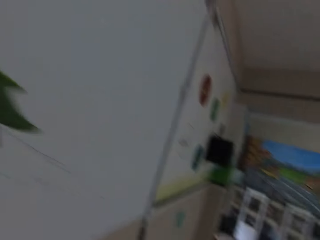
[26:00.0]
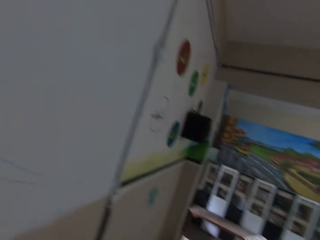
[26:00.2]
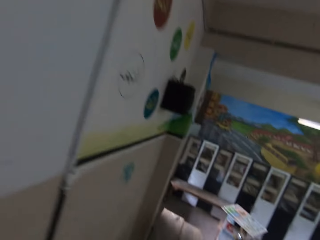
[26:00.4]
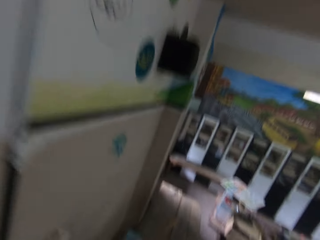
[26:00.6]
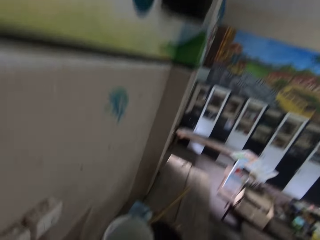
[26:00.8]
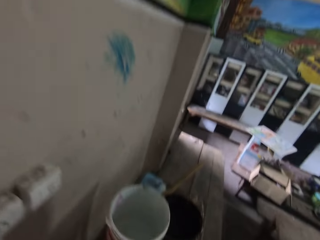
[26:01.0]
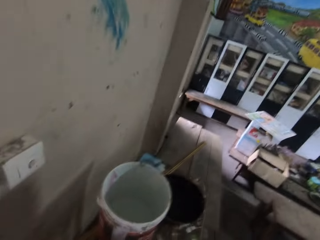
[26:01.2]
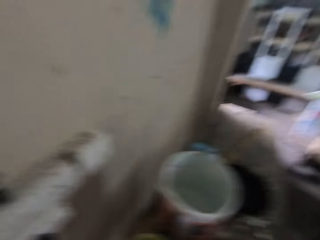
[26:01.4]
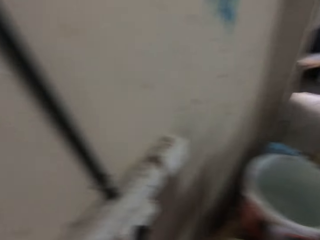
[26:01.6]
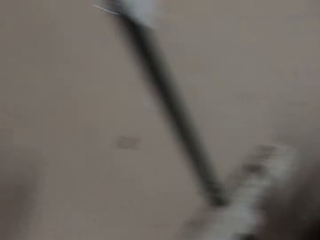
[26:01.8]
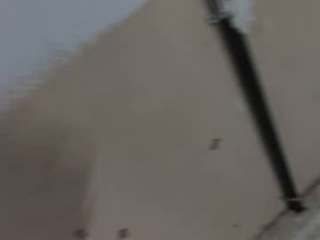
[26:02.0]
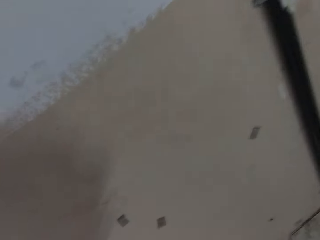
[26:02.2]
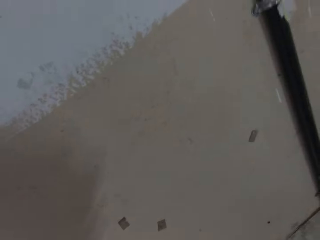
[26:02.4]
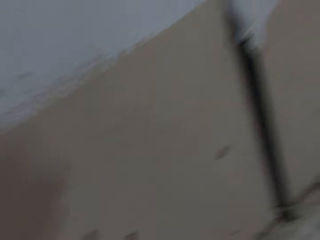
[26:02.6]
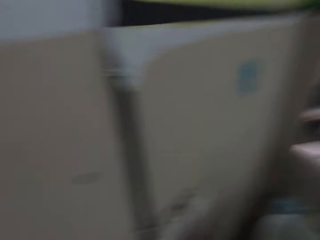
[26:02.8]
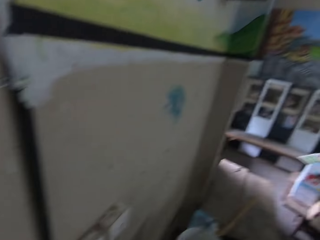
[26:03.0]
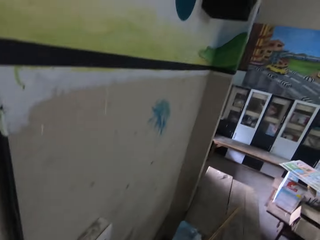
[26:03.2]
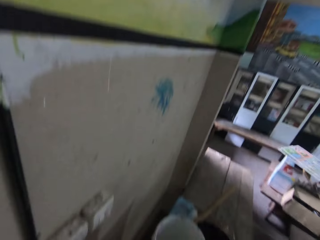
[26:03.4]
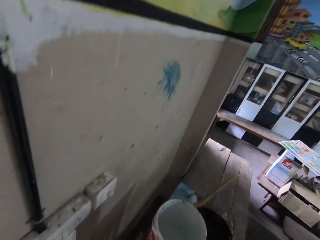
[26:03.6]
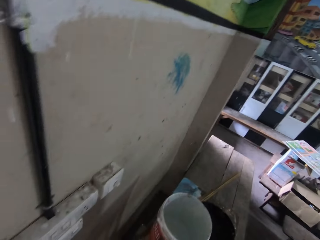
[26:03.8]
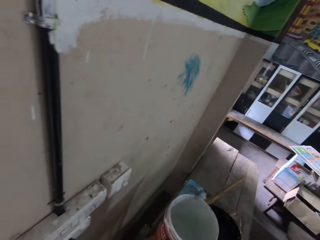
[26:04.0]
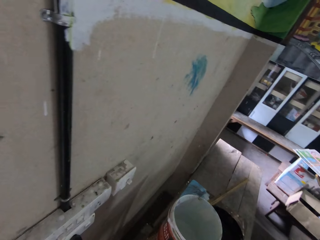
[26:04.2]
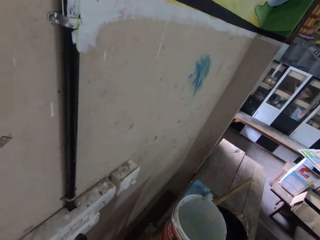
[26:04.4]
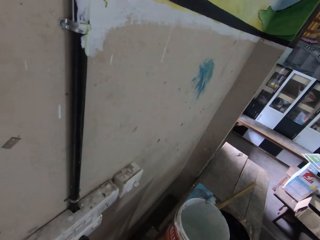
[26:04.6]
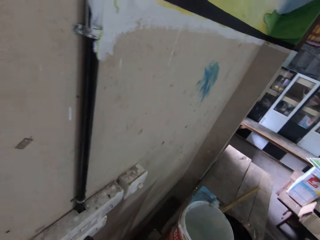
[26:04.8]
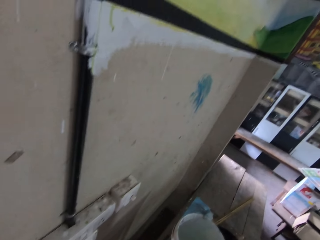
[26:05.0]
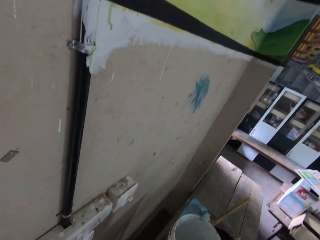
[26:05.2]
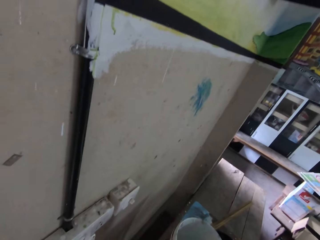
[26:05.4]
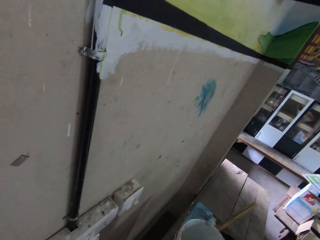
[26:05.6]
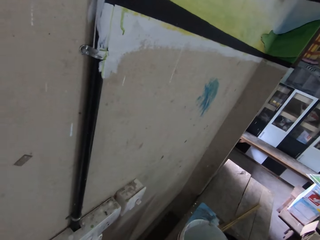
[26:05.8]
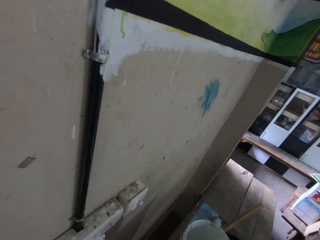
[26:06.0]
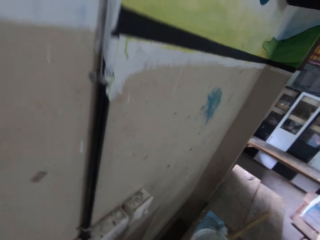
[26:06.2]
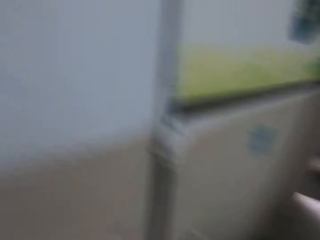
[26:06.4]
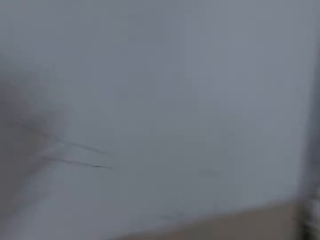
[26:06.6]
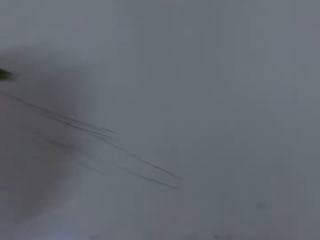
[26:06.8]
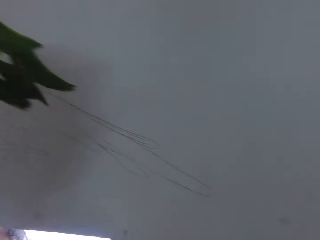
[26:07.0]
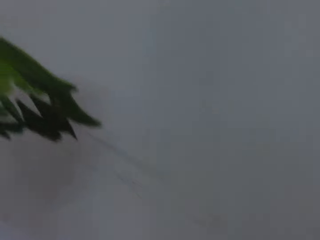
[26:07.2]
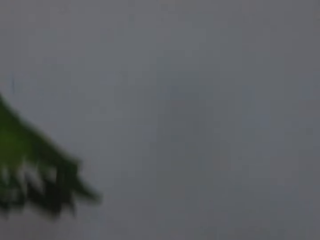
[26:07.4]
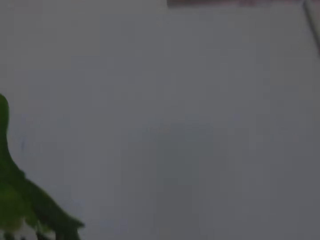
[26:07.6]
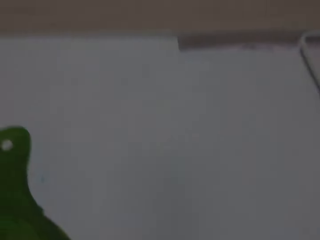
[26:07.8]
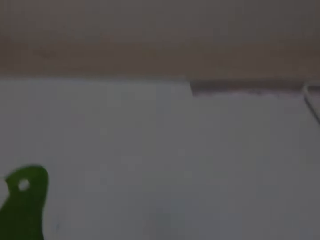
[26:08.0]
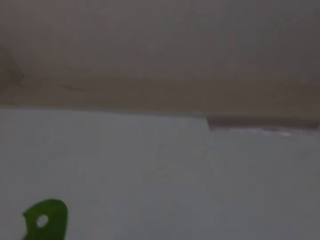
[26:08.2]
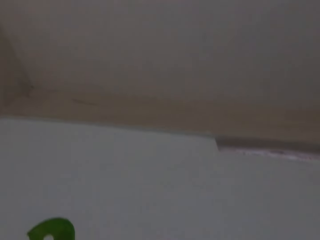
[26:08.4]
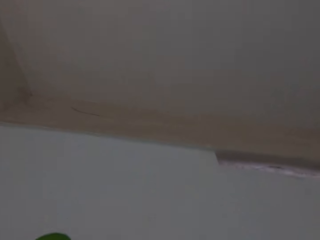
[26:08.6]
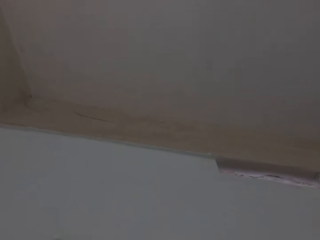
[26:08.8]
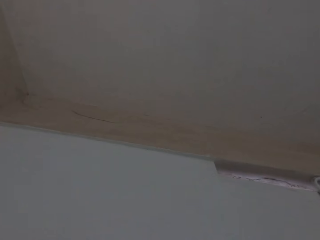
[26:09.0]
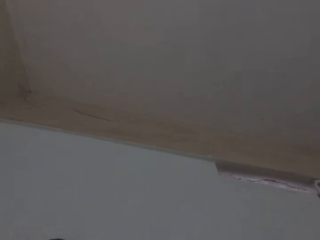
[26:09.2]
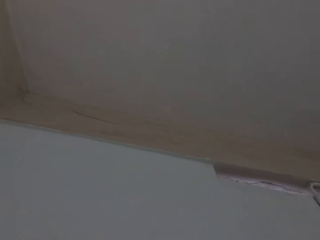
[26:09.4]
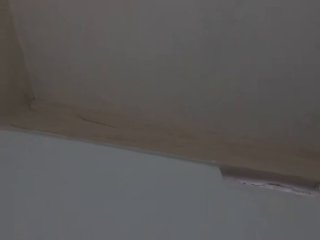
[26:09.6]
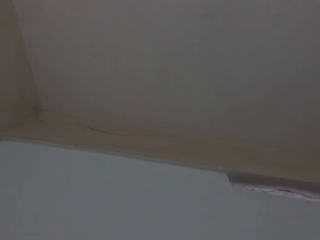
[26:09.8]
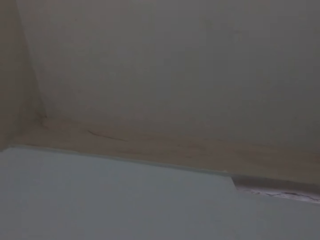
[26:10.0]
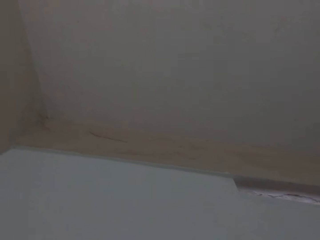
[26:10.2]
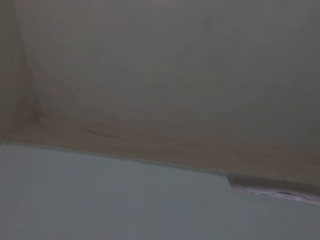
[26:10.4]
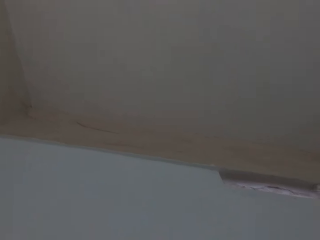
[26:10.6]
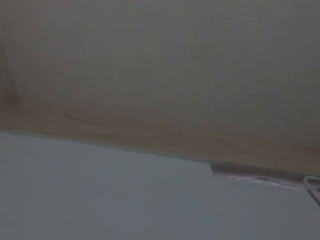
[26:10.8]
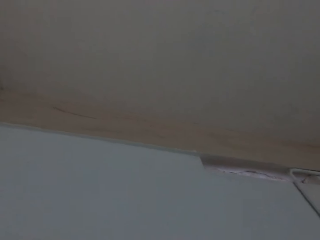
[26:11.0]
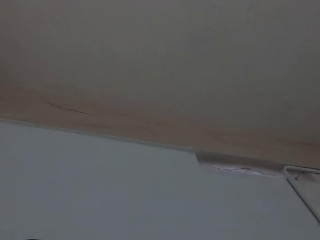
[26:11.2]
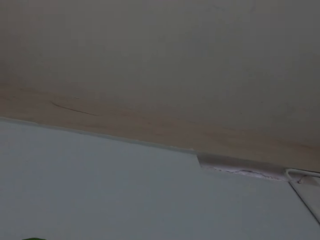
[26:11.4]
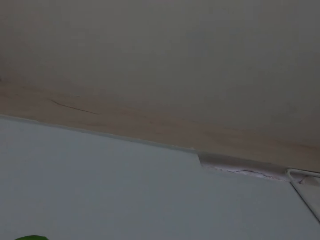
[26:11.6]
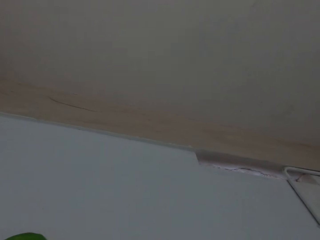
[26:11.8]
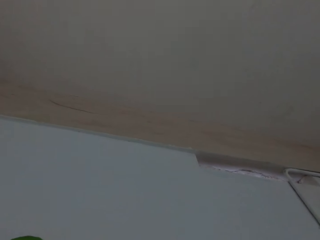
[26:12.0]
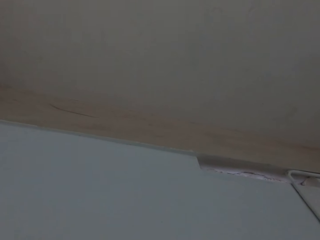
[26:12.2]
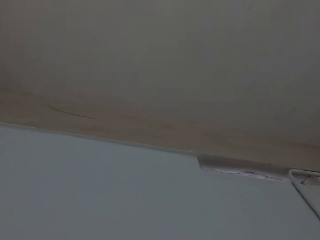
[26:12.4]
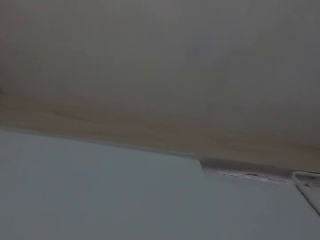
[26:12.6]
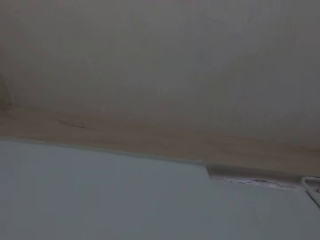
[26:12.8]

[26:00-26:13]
The camera wearer taps the water. They paint the art on the wall.

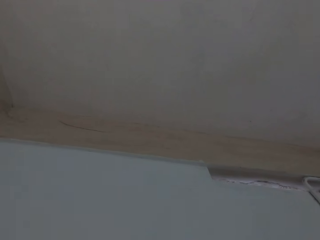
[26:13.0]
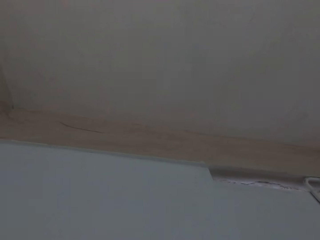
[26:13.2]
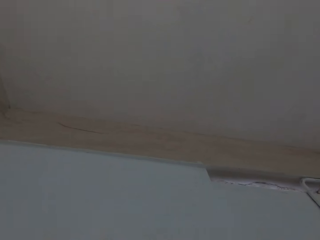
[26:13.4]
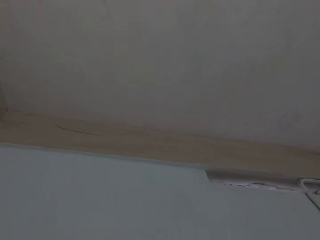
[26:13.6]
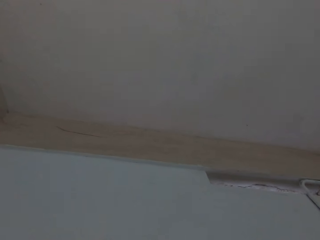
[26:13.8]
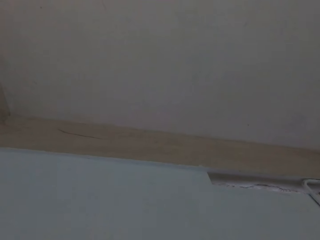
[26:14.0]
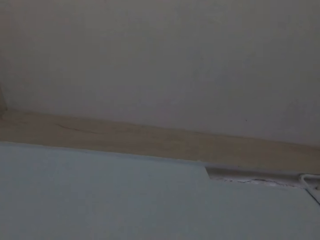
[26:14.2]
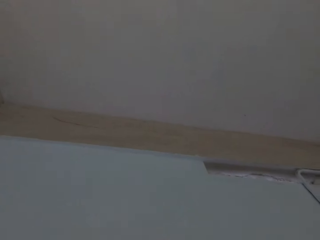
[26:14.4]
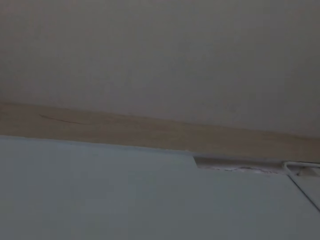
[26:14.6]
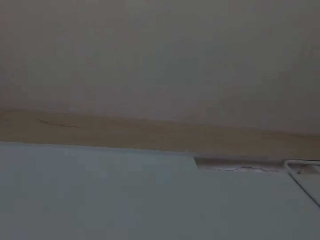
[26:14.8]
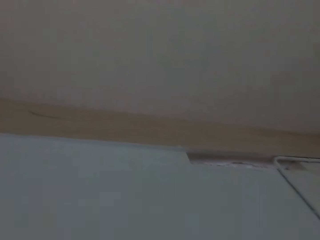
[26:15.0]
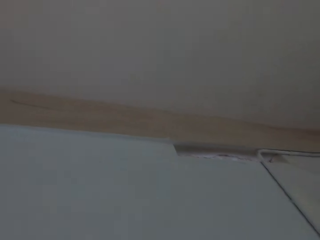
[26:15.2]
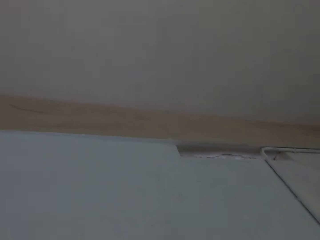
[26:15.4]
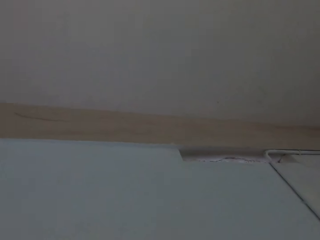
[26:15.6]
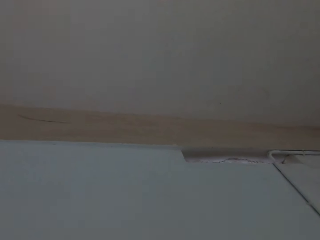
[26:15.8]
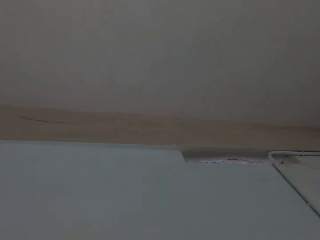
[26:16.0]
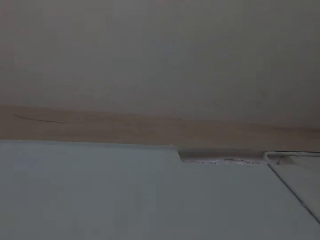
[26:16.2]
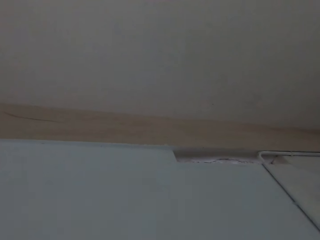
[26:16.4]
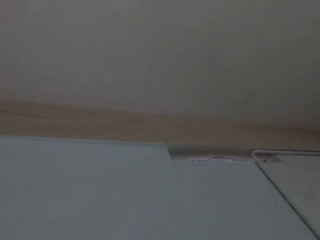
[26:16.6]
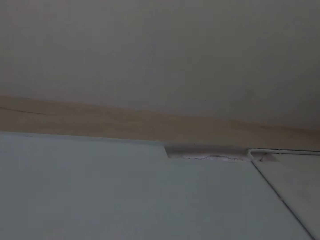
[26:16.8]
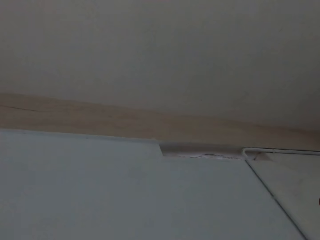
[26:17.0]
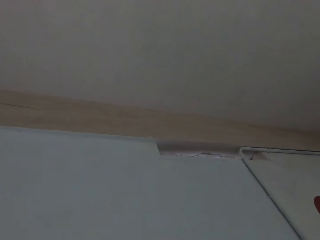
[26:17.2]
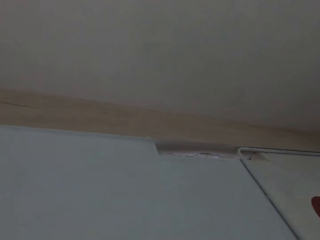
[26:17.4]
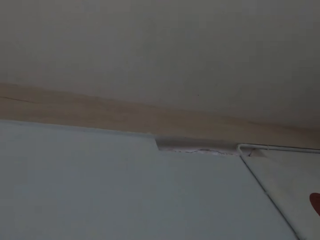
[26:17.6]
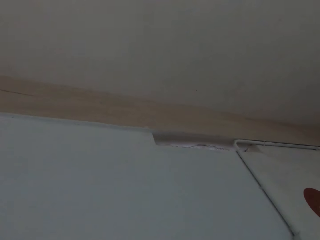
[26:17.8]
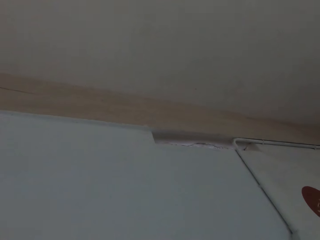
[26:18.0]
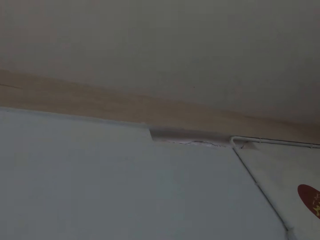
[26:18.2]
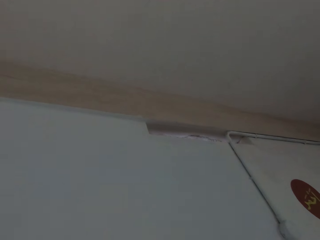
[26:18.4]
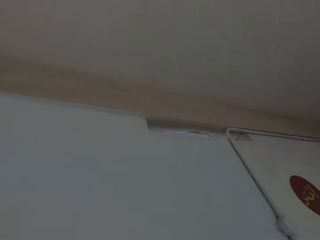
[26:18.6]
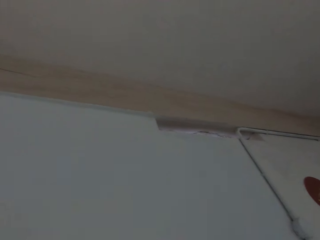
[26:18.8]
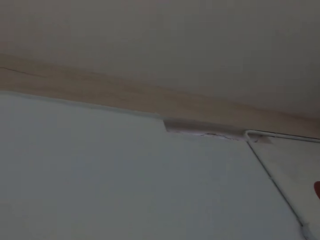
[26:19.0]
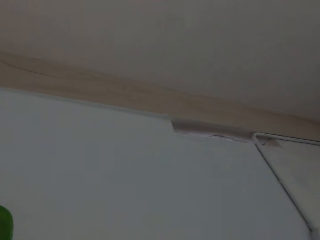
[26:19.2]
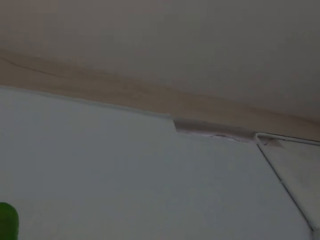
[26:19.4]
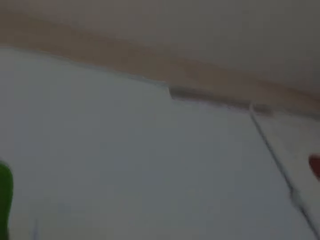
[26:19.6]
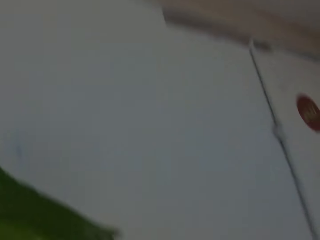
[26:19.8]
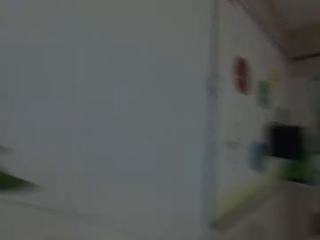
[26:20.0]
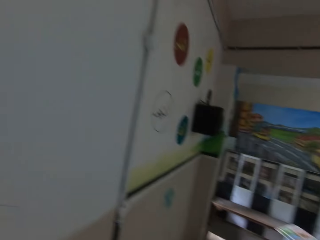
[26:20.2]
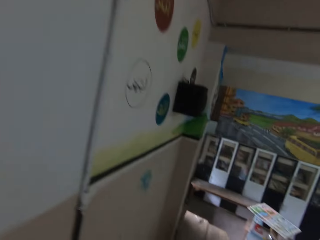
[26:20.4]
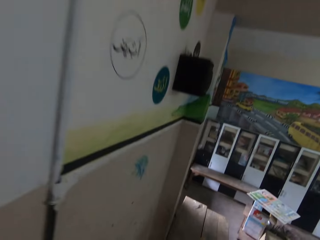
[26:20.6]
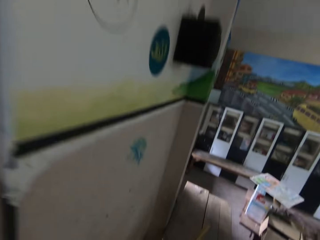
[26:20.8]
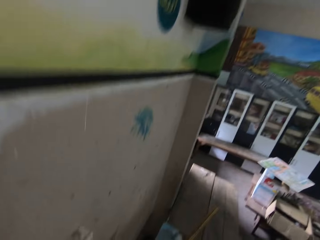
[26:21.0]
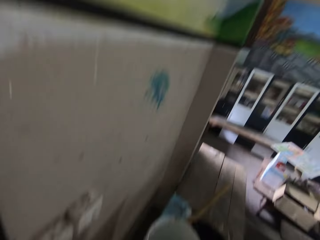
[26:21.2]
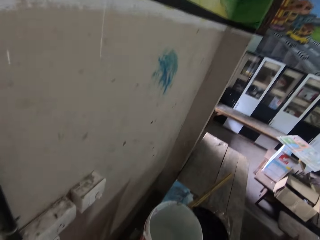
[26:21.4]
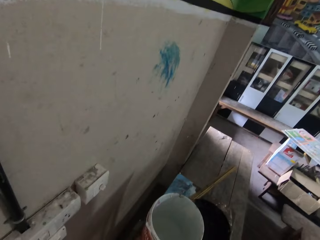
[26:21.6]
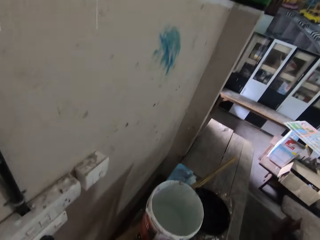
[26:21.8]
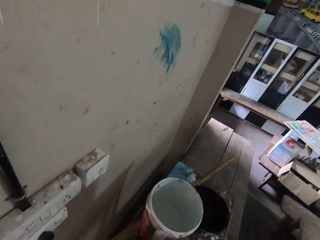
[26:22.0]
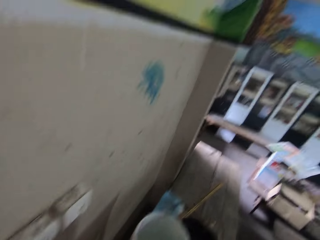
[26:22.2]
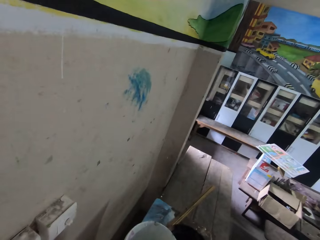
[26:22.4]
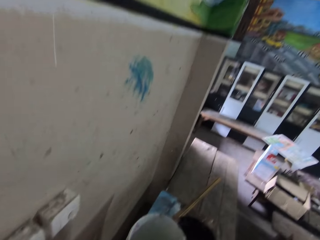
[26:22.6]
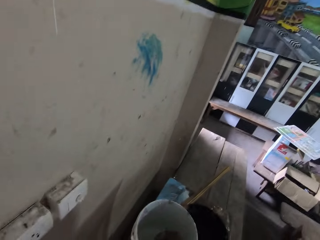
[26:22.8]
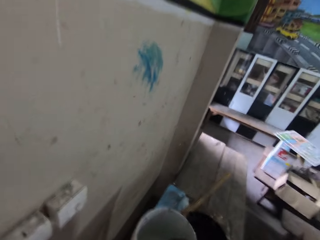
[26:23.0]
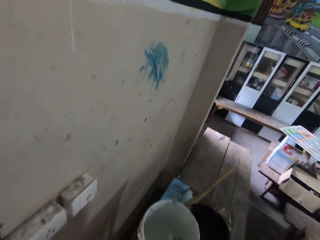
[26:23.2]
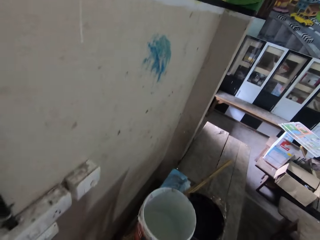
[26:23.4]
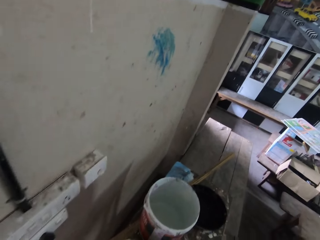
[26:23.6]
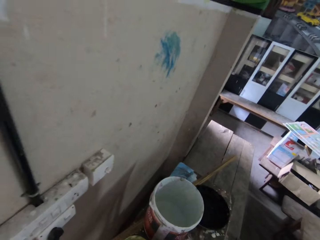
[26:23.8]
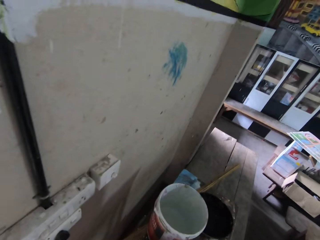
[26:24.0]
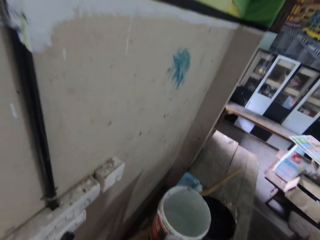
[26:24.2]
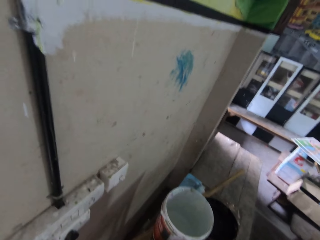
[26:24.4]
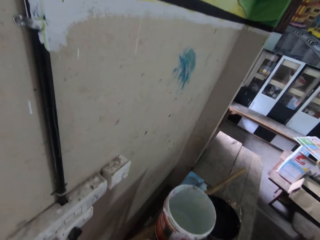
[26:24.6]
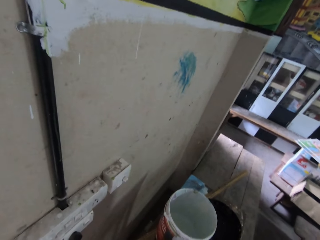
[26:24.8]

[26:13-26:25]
The camera wearer converses with a person. He dips the paint brush in his right hand in the bucket on the floor, inside the paint.
